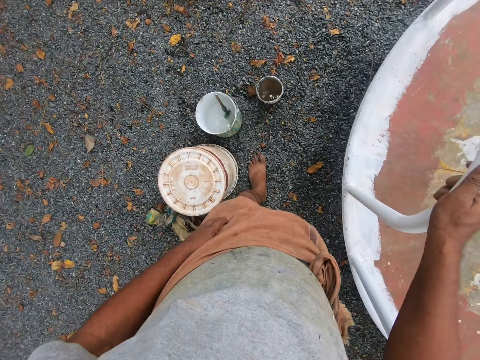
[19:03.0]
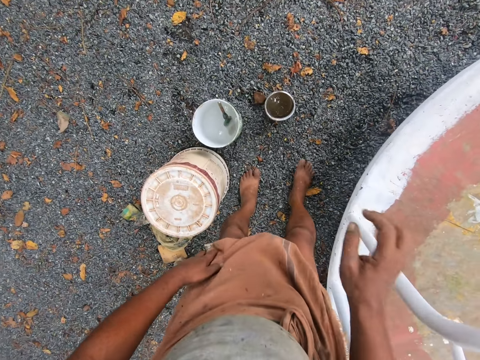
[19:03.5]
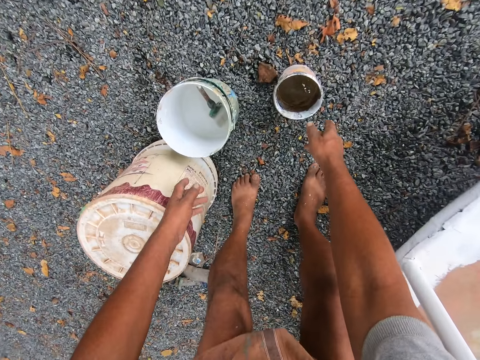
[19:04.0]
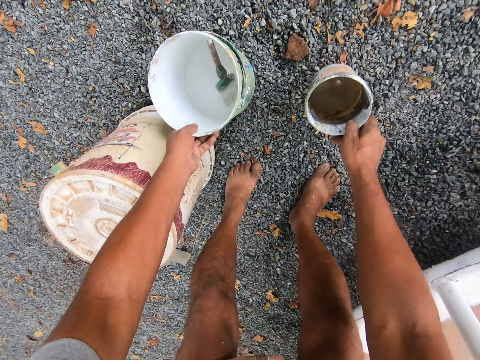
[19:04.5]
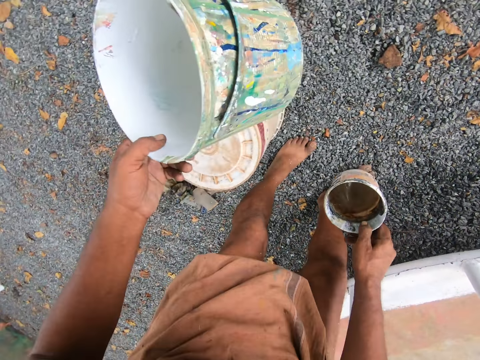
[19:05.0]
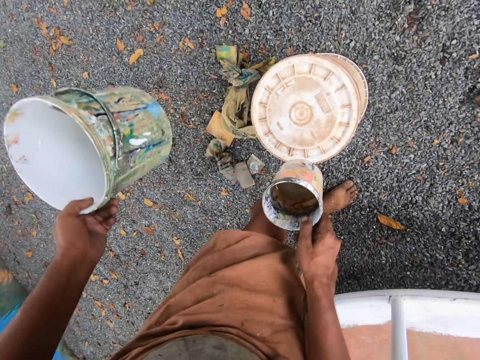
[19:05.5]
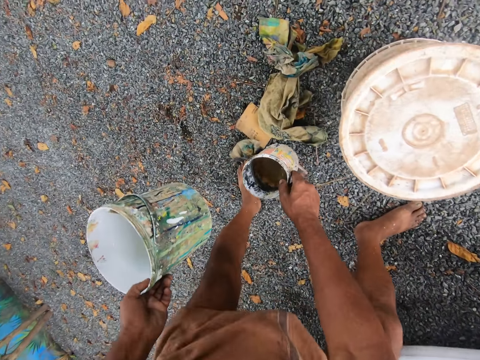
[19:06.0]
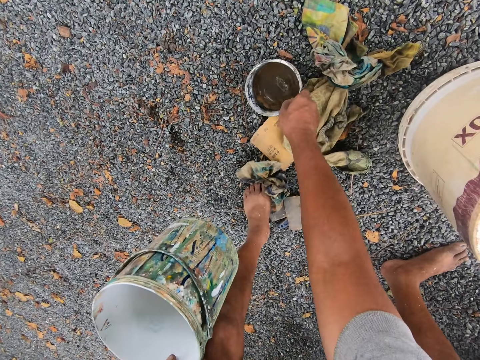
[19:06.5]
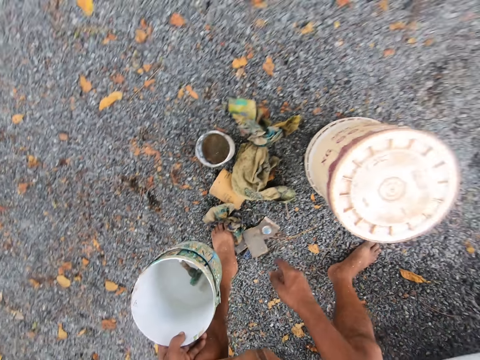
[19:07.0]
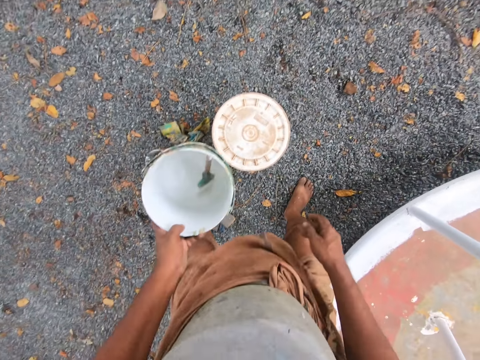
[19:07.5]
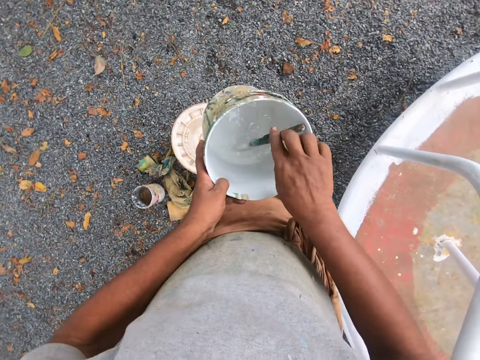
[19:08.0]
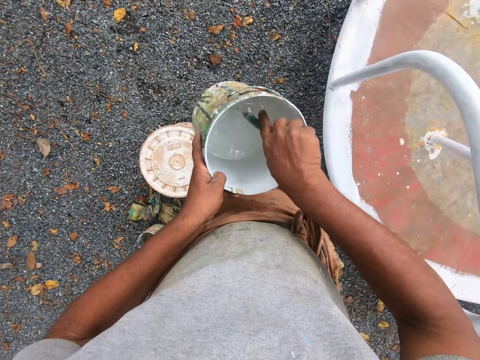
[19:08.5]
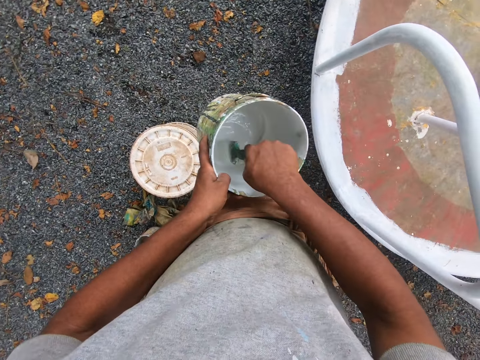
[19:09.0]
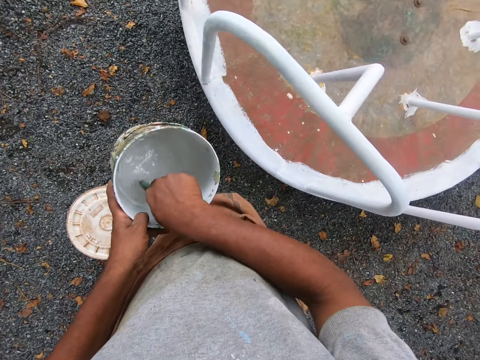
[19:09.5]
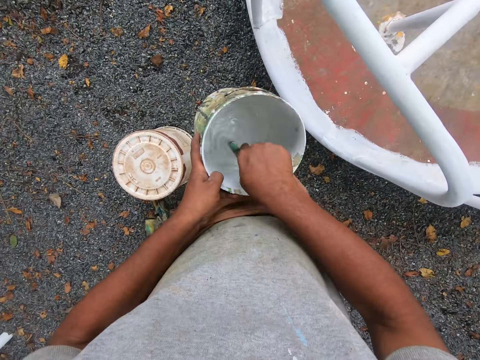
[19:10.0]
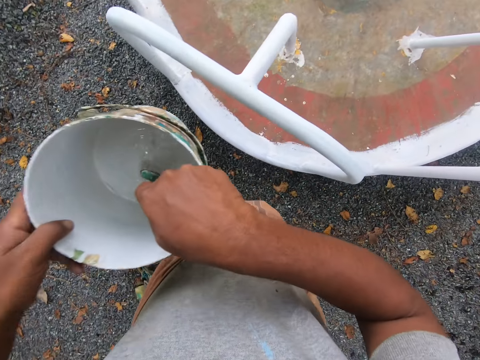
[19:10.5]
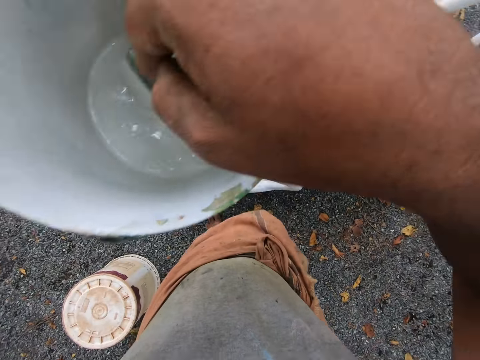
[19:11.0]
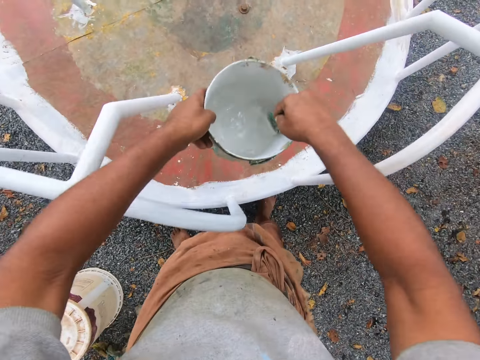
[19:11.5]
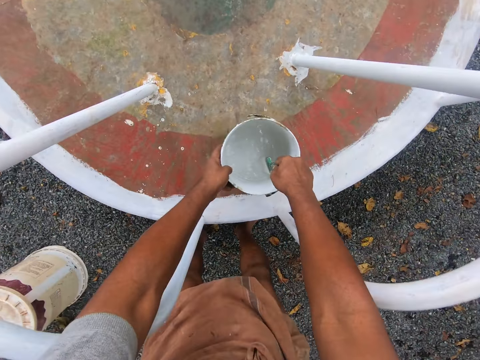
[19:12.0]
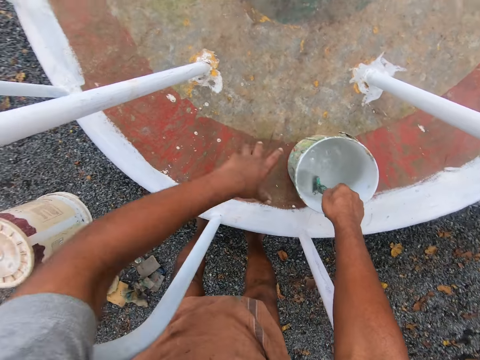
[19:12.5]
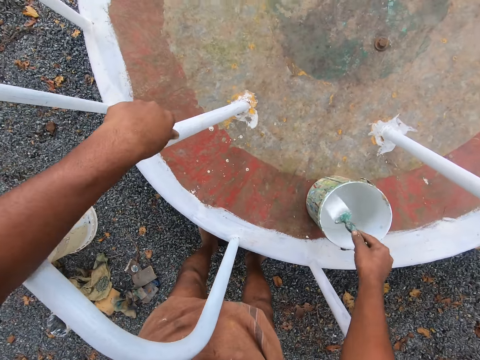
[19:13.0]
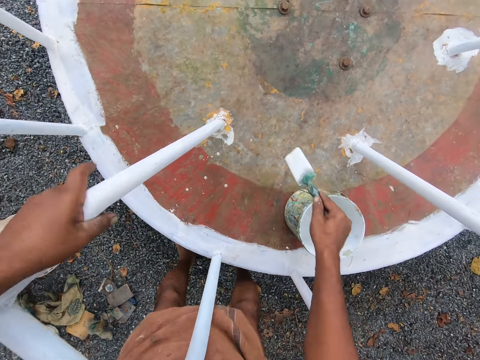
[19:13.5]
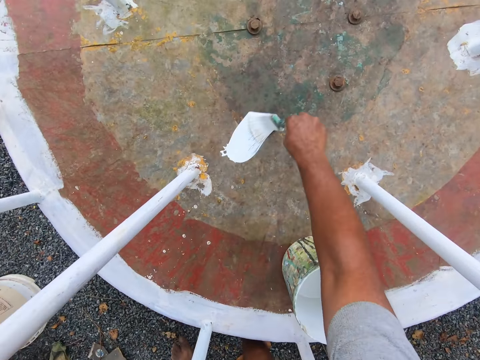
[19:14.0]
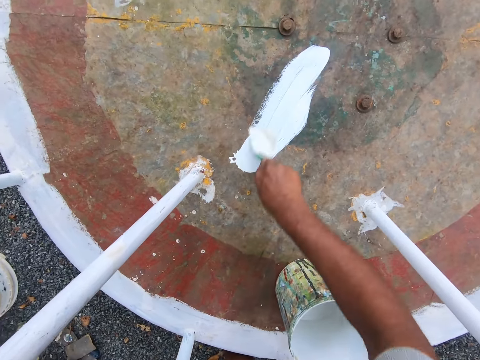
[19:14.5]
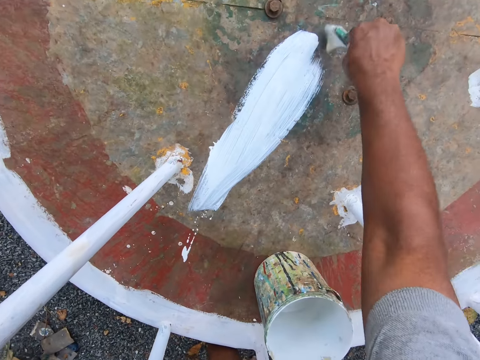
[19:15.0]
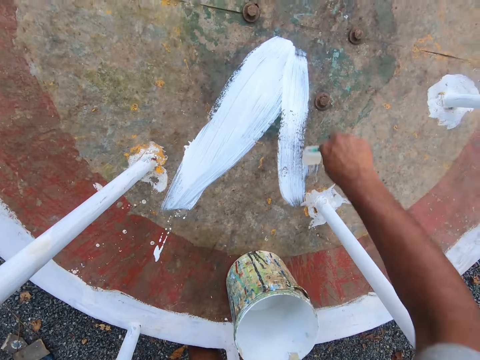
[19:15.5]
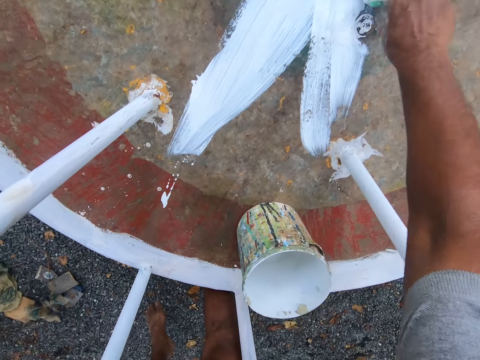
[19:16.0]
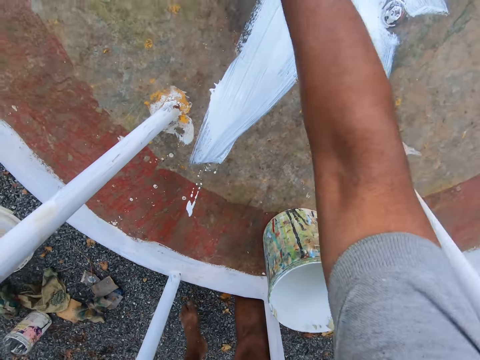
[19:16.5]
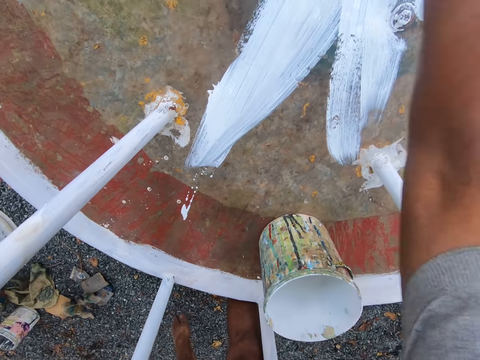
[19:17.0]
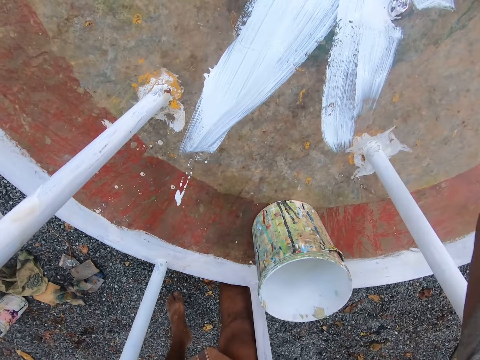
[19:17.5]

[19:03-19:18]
The camera wearer bends towards the ground. He picks a bucket of paint from the ground with his left hand. He picks a container of water from the ground with his right hand. He stands up. He bends towards the ground. He drops the container of water in his right hand on the ground. He stands up. He grabs a paintbrush from the paint bucket in his left hand with his right hand. He stirs the paint in the paint bucket with the paintbrush in his right hand. He lifts up the bucket. He drops the paint bucket on the playground roundabout with his left hand. He holds the playground roundabout with his left hand. He removes the paint brush from the bucket. He paints the bottom part of the playground roundabout with the paint brush in his right hand.

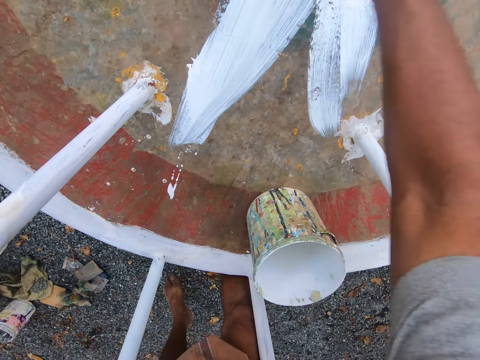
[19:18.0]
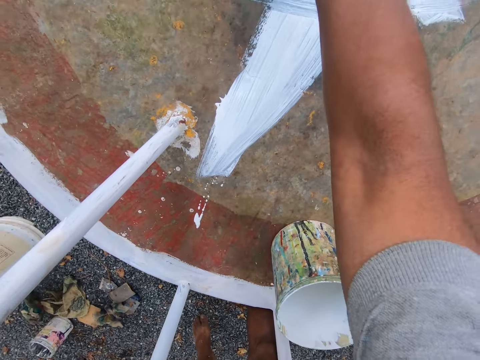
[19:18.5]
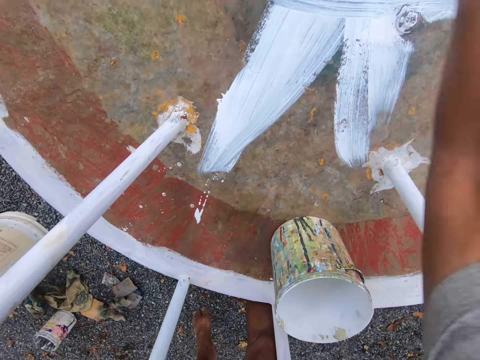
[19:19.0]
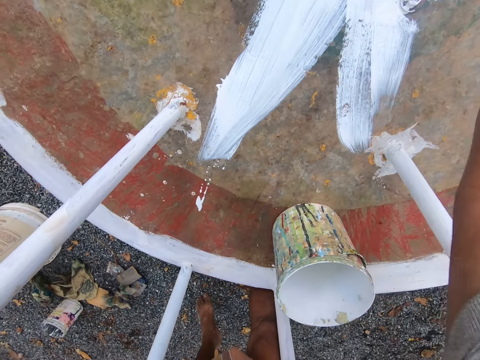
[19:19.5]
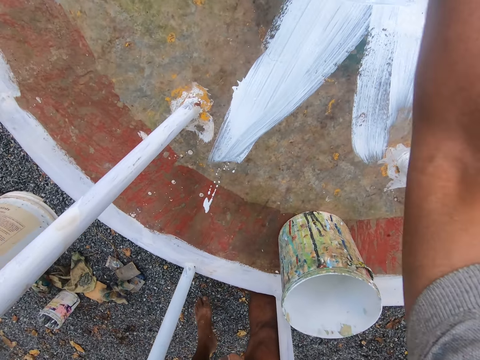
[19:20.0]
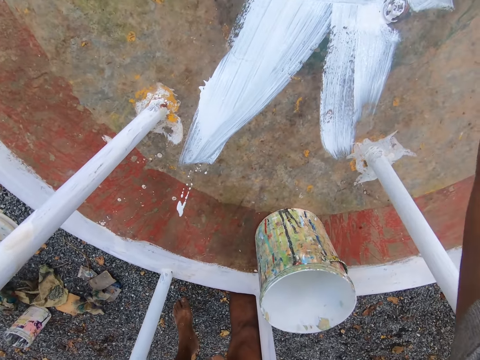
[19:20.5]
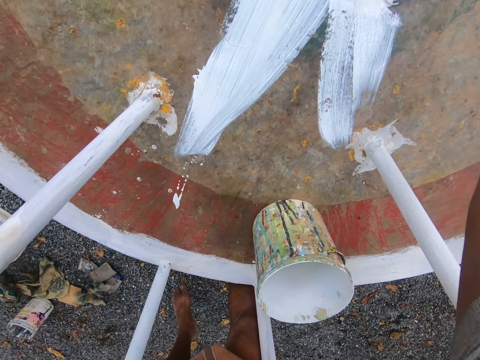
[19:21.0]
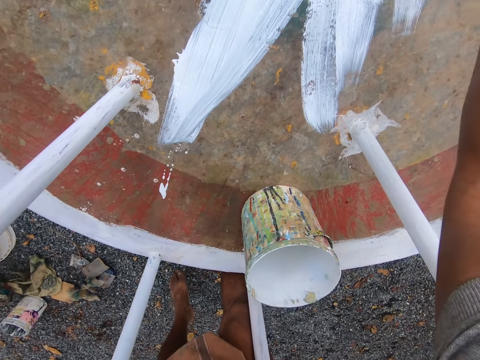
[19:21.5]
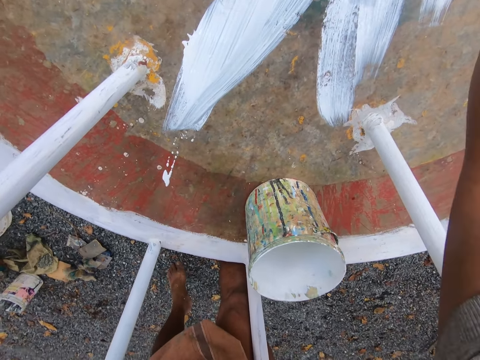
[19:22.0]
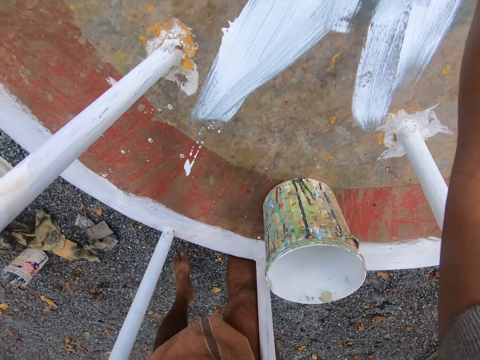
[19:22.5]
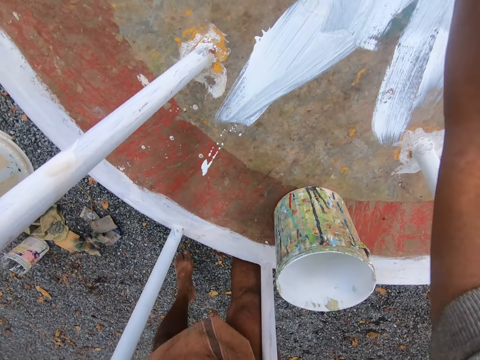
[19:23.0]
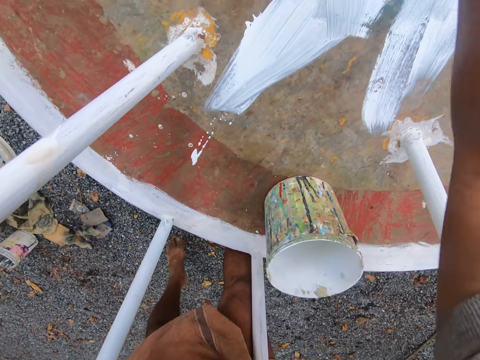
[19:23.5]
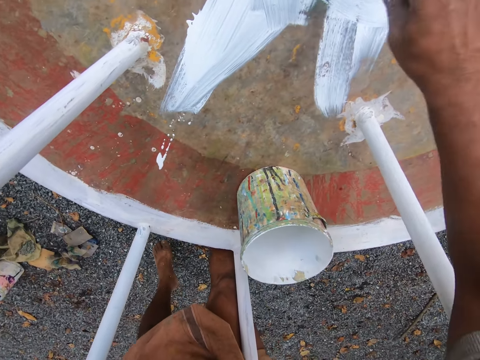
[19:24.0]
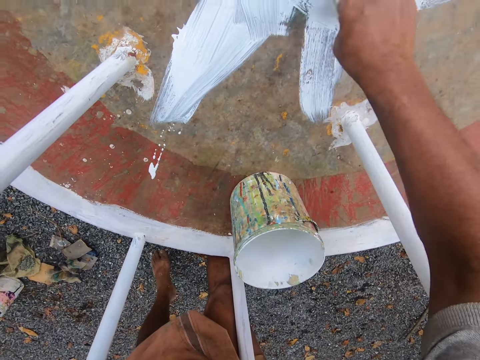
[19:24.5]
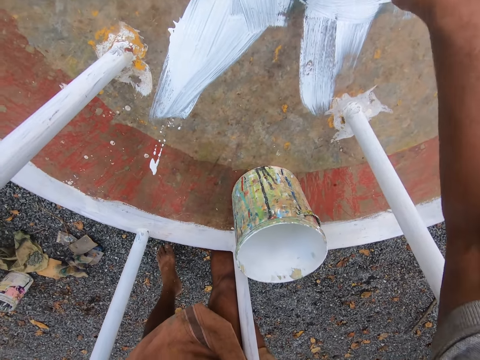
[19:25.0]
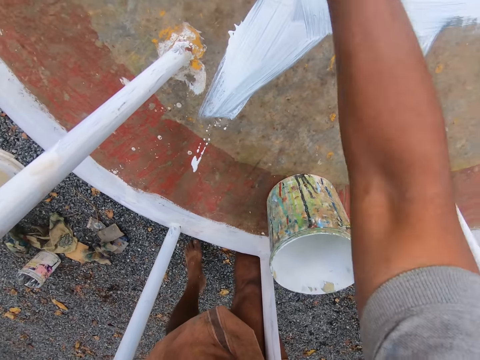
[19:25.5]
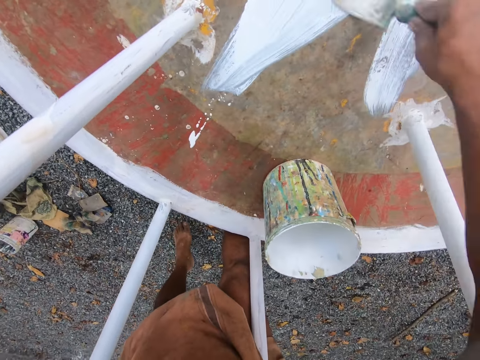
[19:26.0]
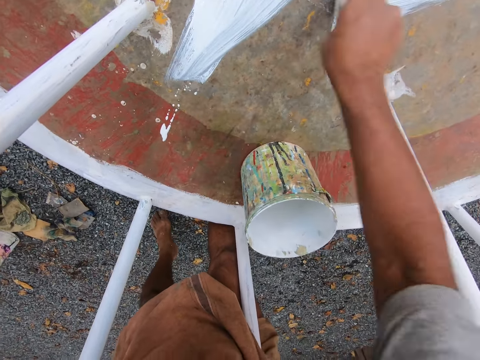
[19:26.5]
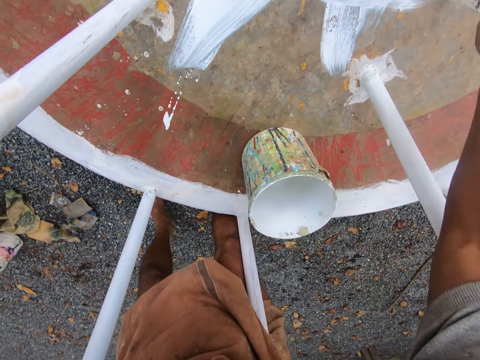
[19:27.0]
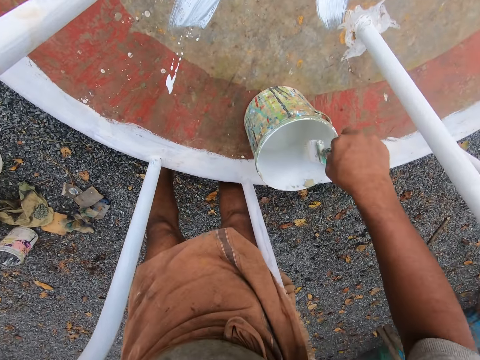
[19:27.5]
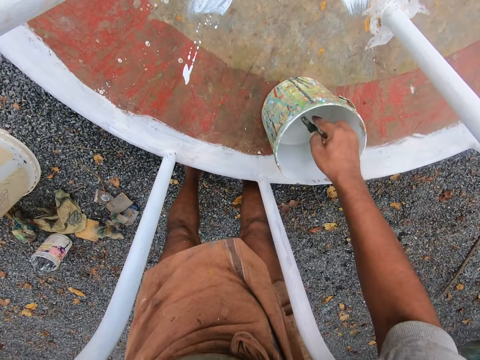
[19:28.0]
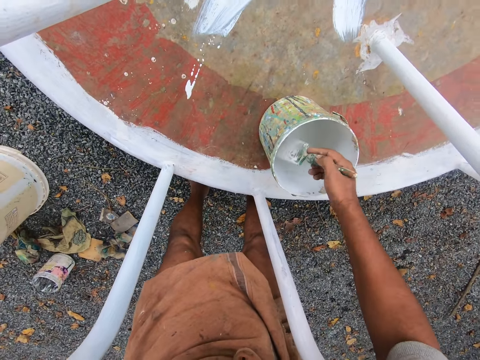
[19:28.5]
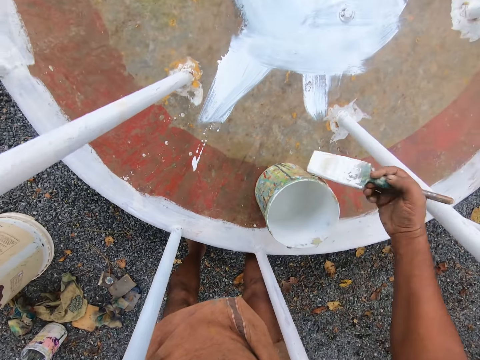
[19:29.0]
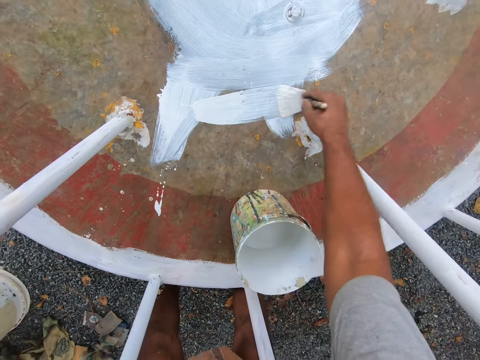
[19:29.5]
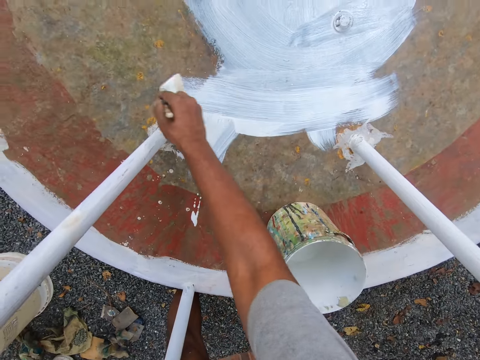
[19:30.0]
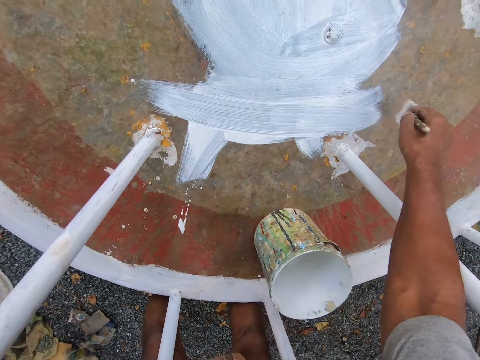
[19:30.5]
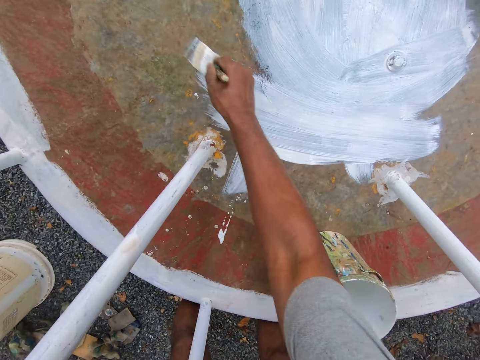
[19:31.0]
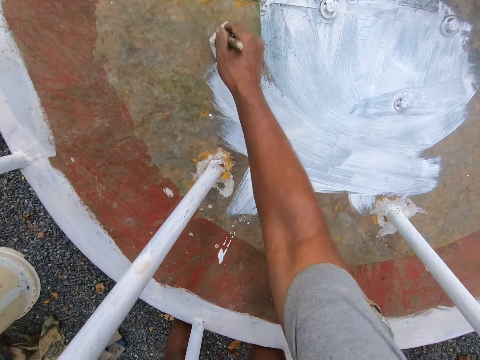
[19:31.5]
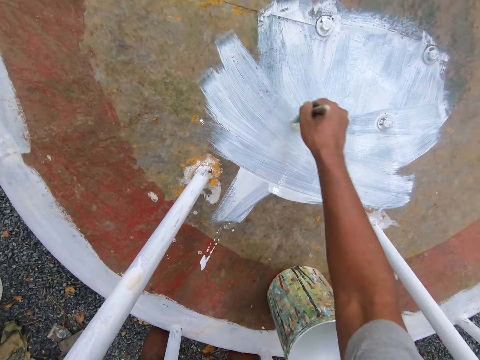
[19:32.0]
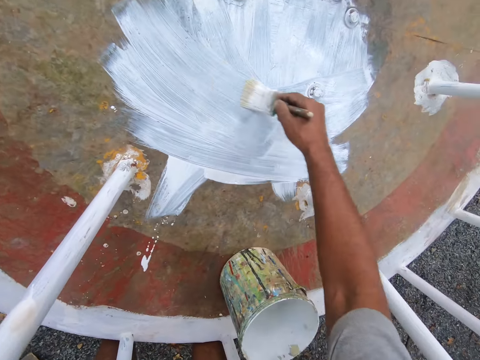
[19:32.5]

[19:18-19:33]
The camera wearer dips the paint brush in his right hand into the paint bucket on the playground roundabout. He removes the paint brush from the bucket. He paints the bottom part of the playground roundabout with the paint brush in his right hand.
